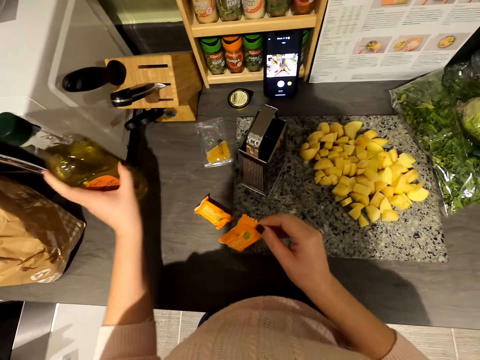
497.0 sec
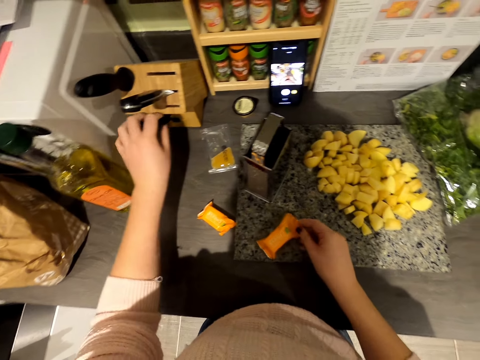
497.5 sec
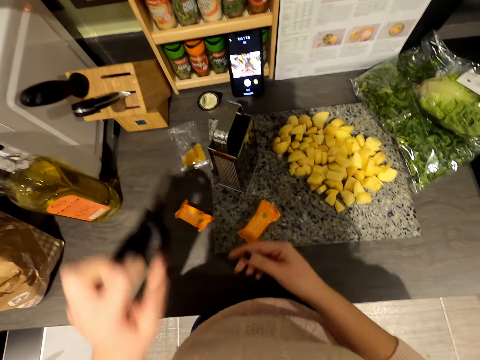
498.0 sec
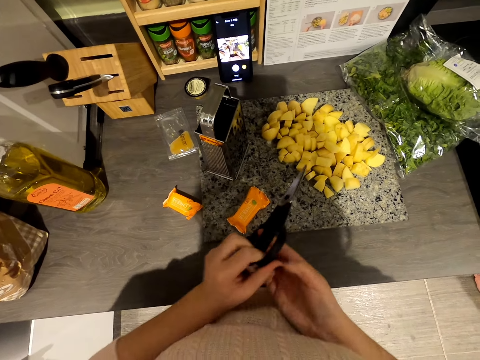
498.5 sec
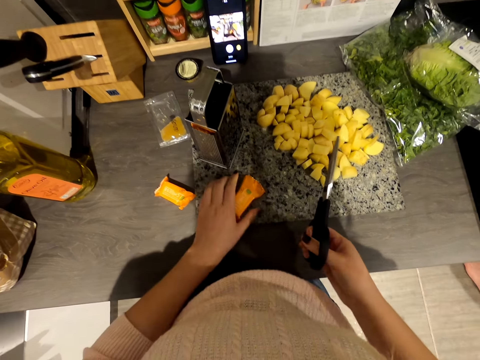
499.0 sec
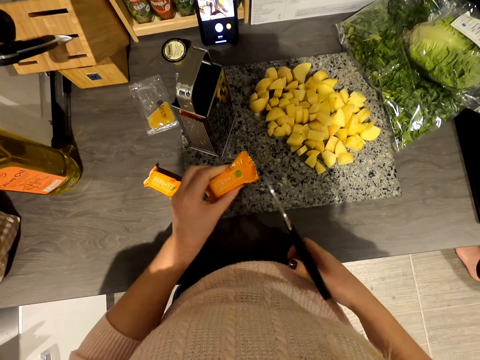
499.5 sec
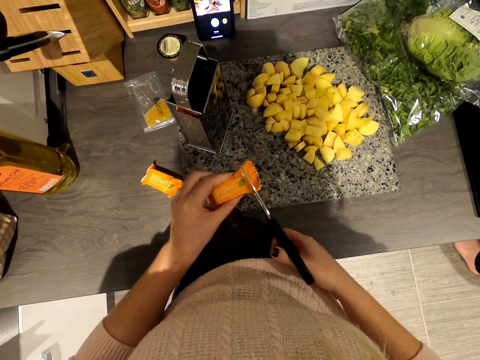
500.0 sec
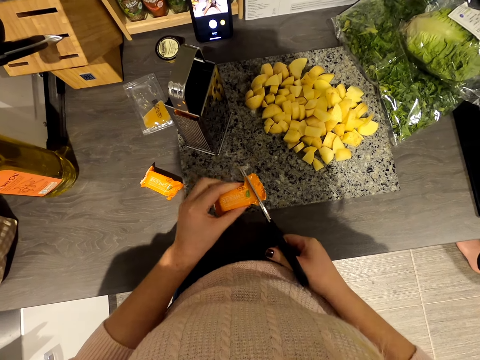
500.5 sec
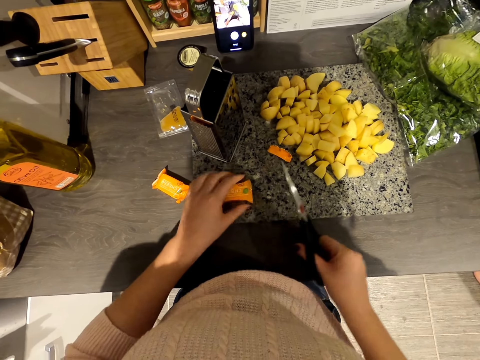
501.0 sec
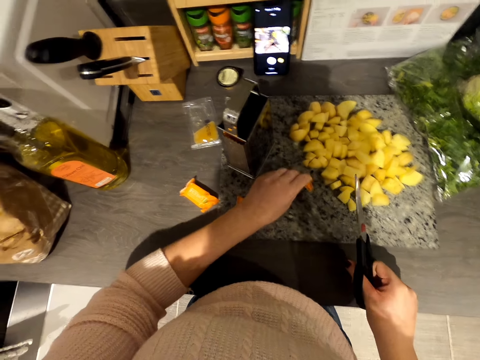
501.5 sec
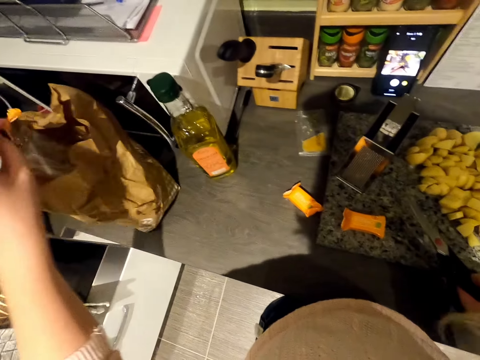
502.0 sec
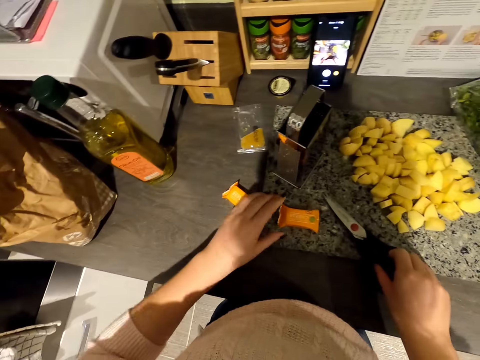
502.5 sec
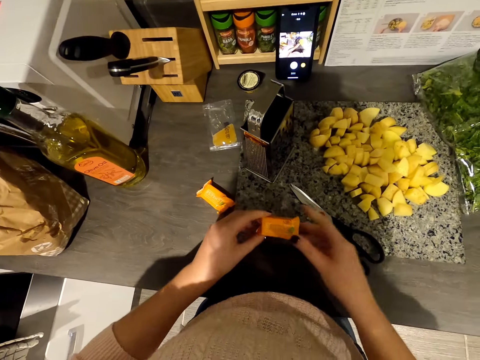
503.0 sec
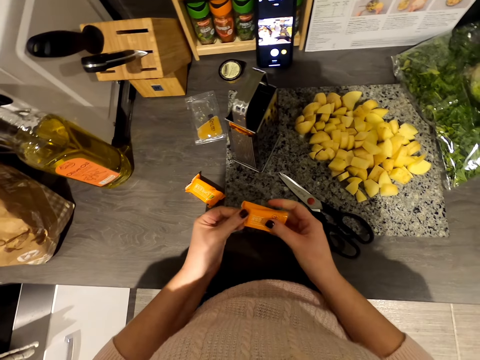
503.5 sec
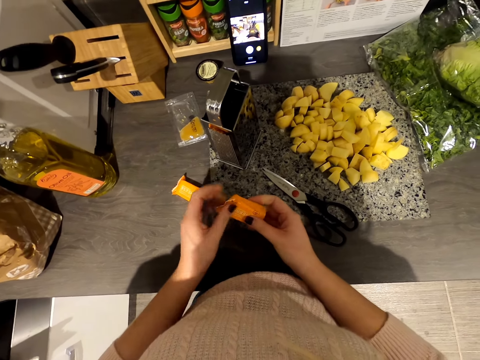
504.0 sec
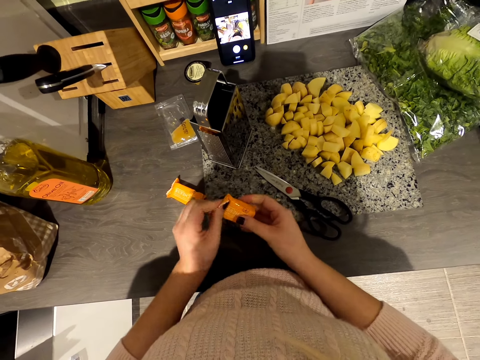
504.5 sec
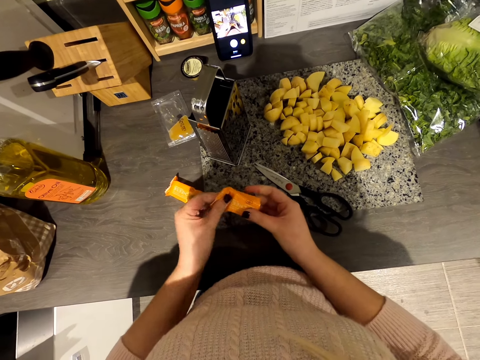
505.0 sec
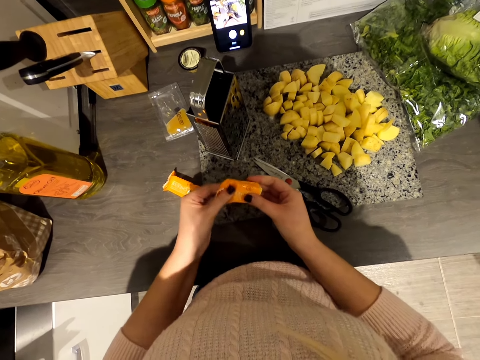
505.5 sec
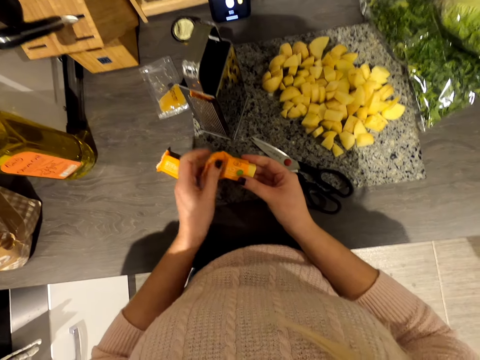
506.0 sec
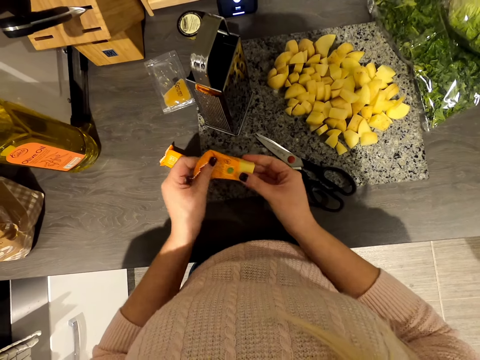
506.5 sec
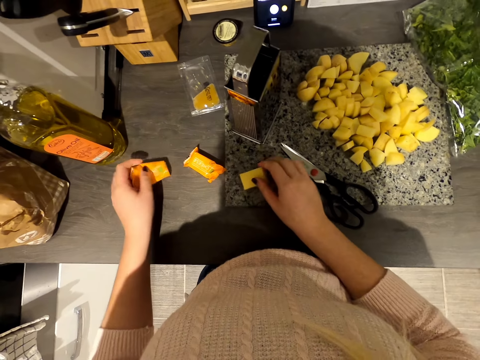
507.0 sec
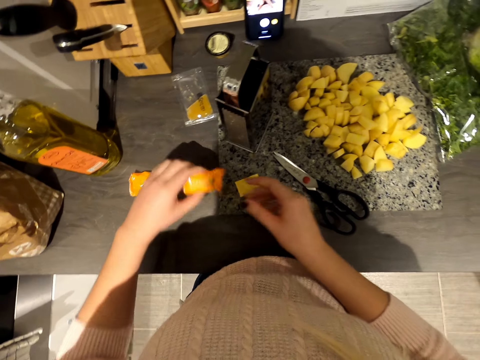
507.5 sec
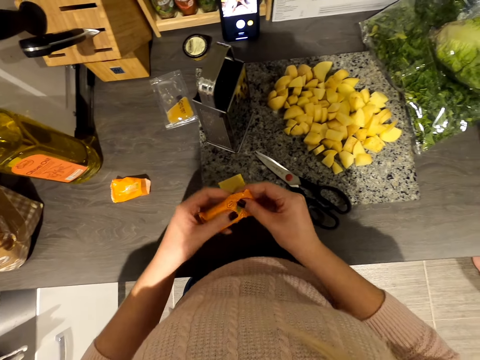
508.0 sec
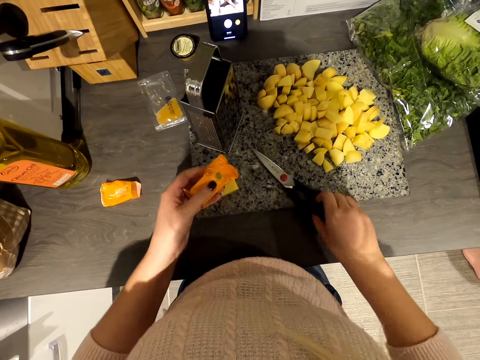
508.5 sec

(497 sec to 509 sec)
The camera wearer moves the cooking oil on the table. They pick up the scissors. They cut the sachet with the scissors. They drop the paper in the bag. They put the dirt in the paper. They remove the cheese from the sachet. They put the scissors on the table. They pick up another packet. They cut the sachet with the scissors.

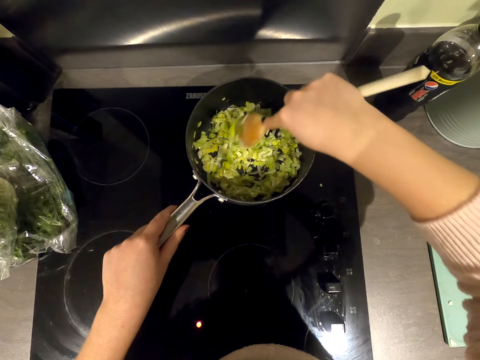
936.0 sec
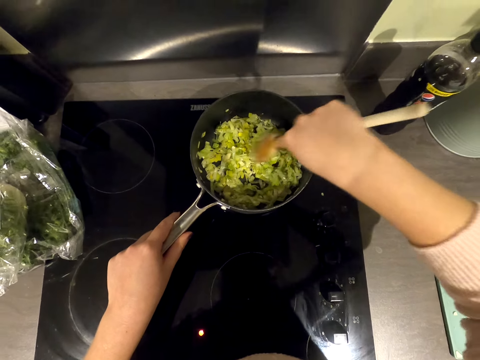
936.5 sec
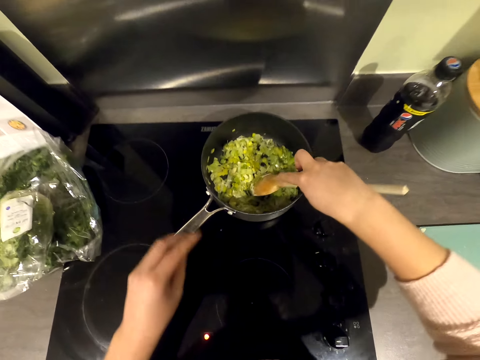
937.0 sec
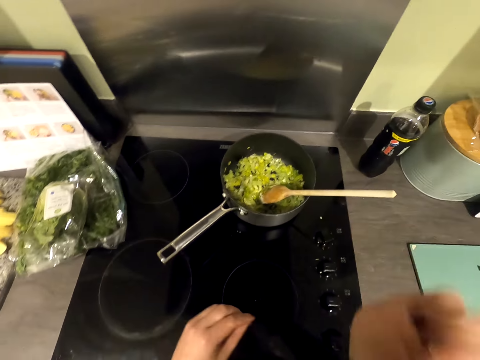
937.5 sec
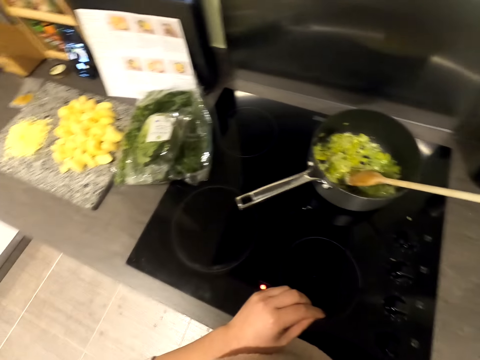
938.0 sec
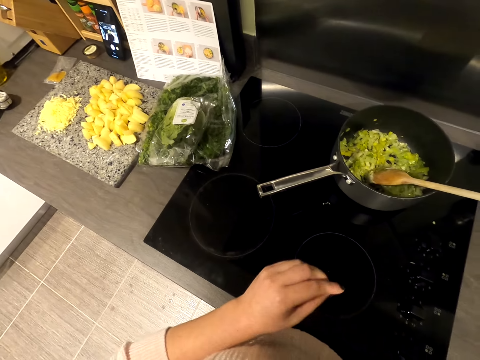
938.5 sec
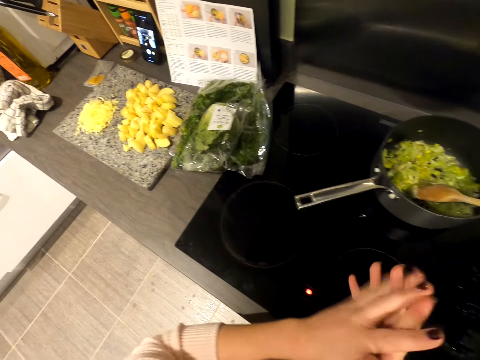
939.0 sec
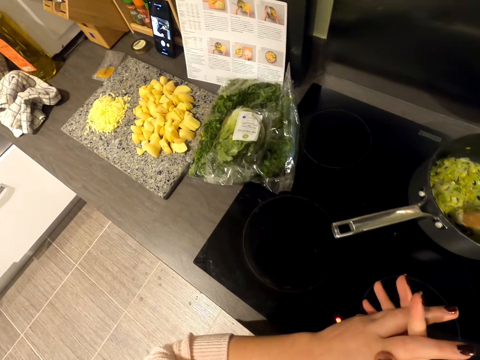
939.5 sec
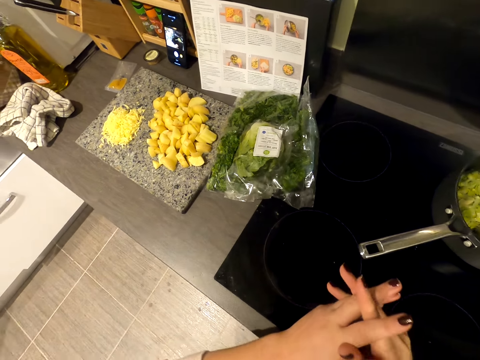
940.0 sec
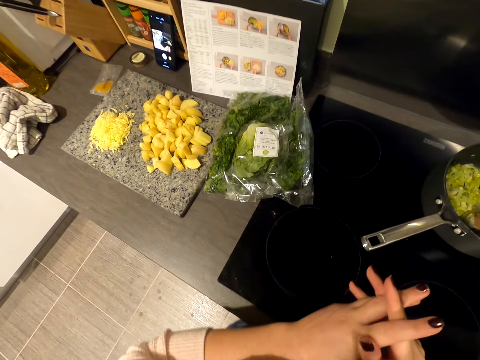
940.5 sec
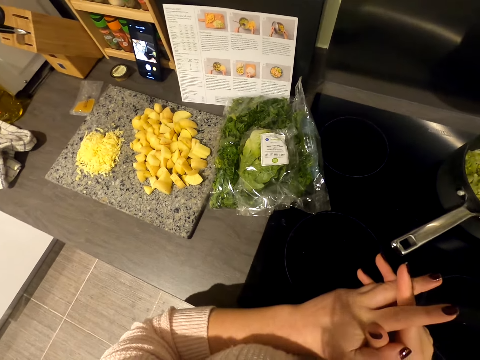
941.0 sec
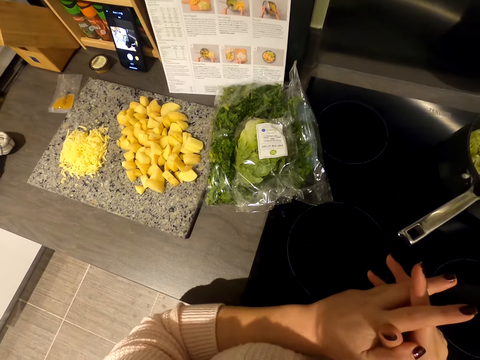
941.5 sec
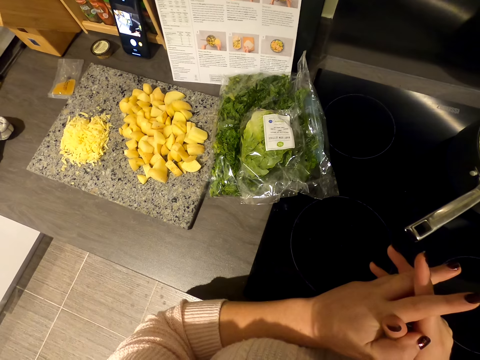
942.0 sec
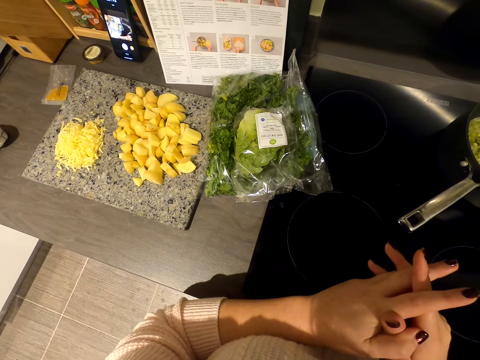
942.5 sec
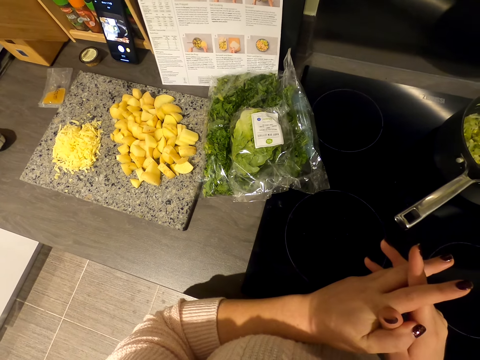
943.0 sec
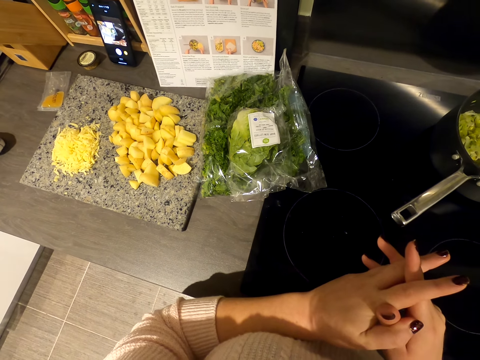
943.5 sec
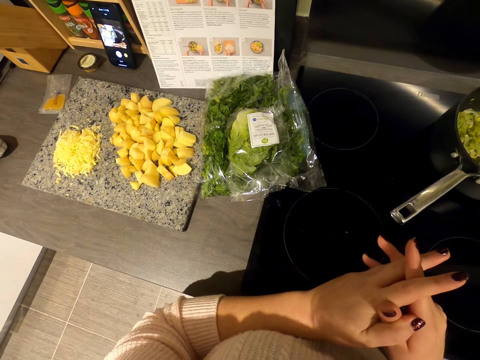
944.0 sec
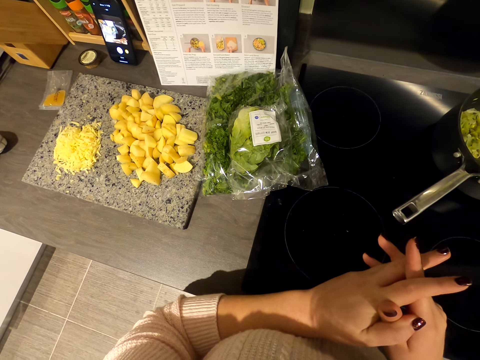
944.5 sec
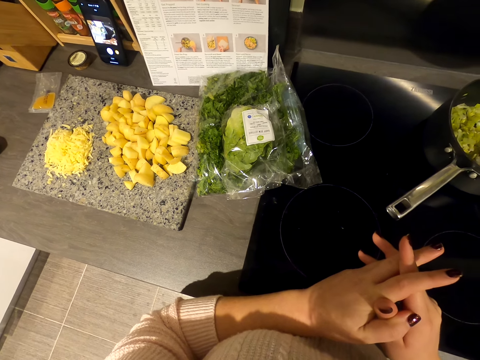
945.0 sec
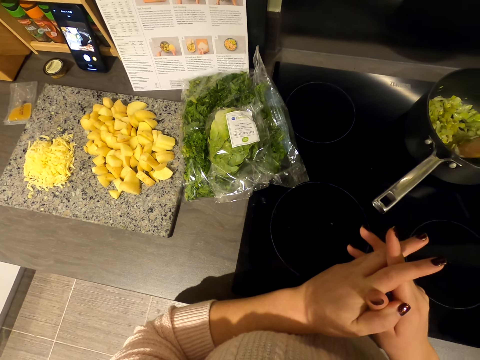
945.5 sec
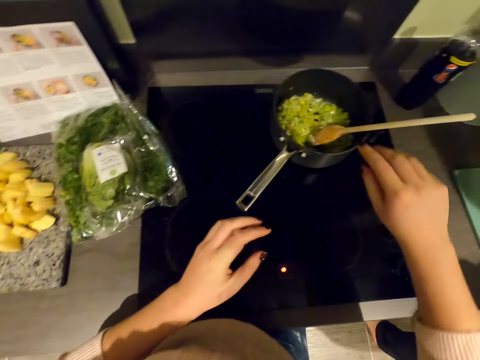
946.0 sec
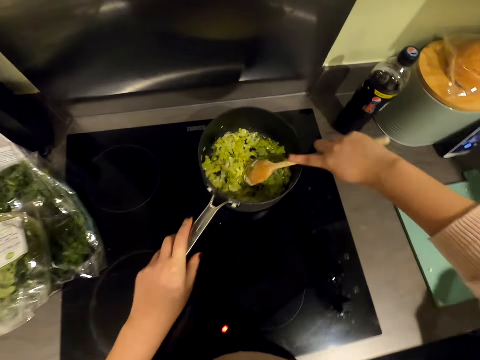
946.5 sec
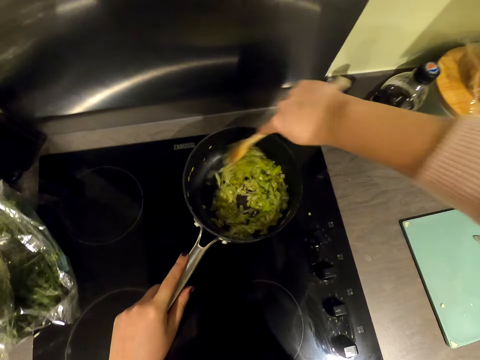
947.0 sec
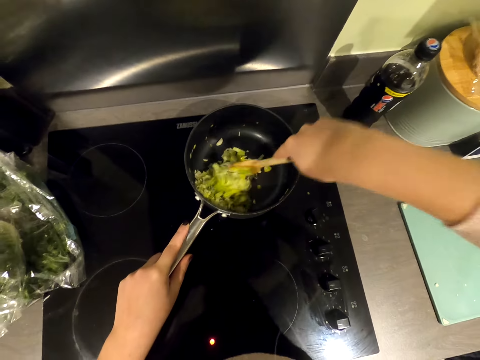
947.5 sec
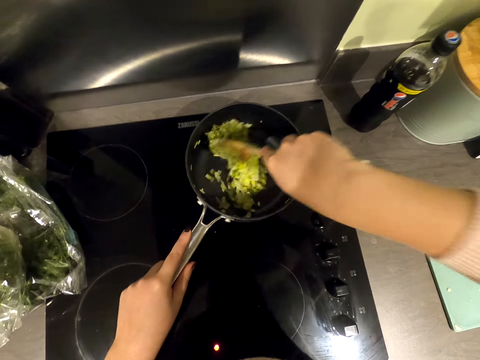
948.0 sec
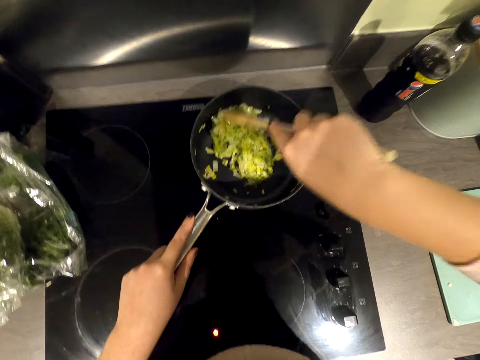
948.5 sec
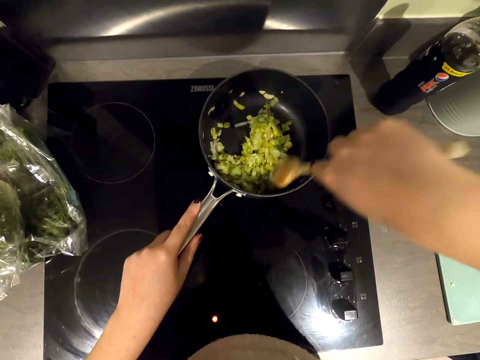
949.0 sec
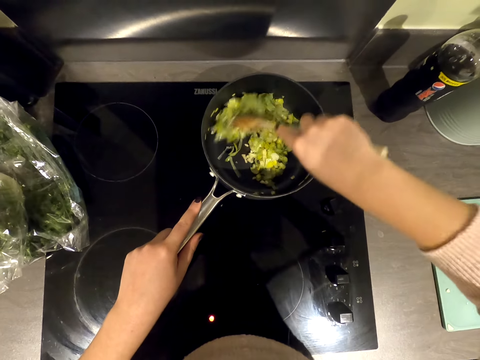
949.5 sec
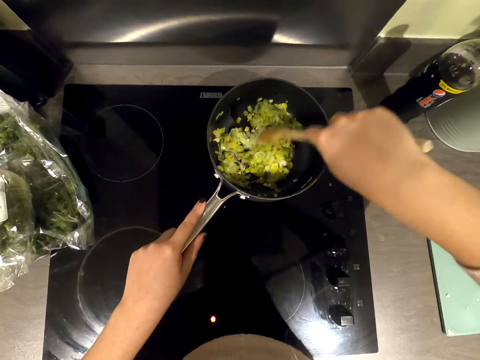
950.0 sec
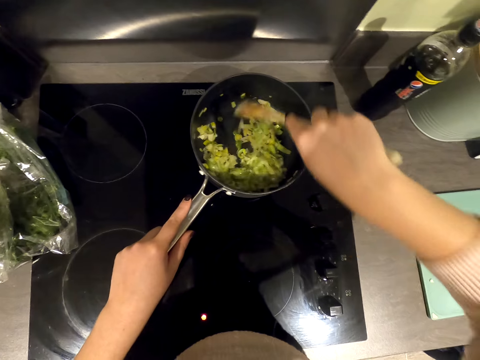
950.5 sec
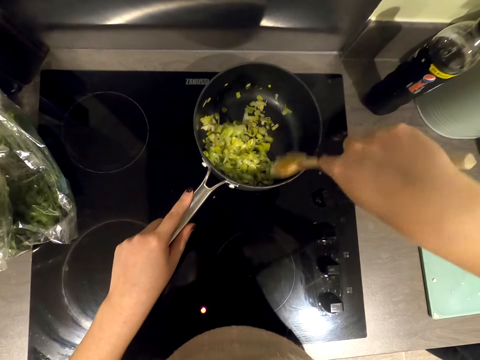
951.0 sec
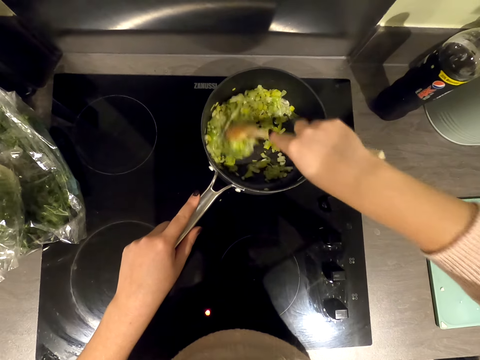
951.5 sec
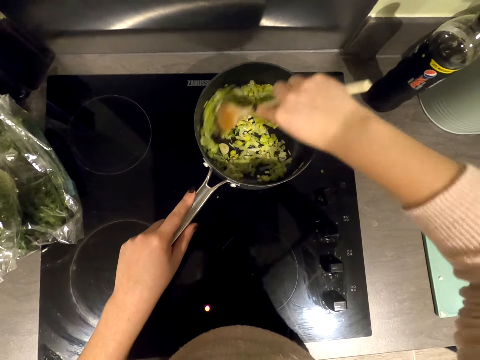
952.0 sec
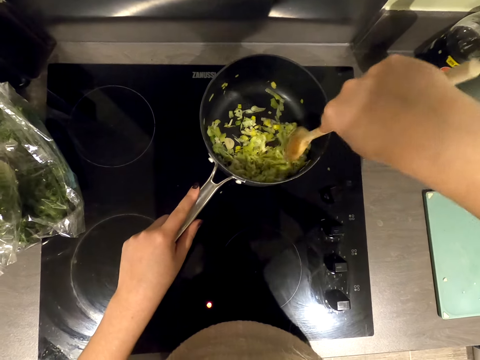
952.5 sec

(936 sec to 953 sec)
The camera wearer looks around the kitchen. They lift the right hand. They read the ingredients. They hold hands. They hold the cooking stick and hold the cooking pan. They stir the food in the cooking pan.
